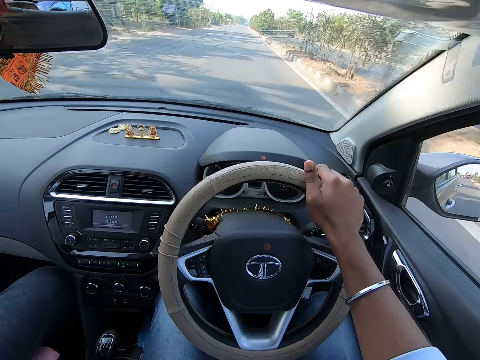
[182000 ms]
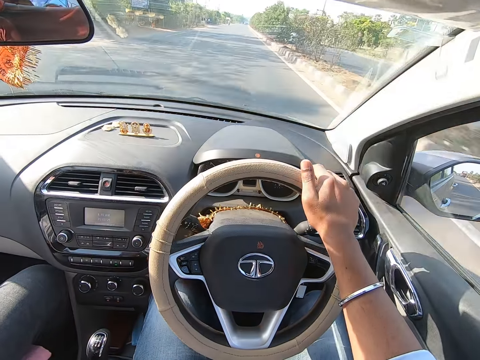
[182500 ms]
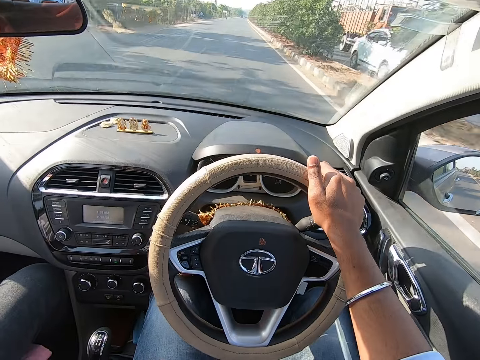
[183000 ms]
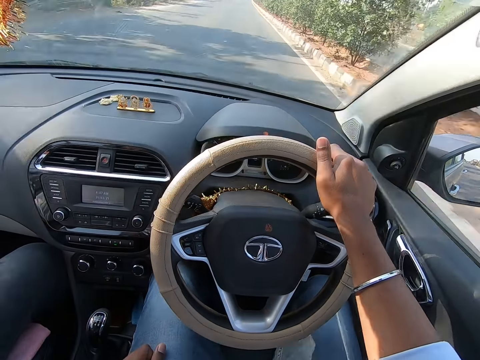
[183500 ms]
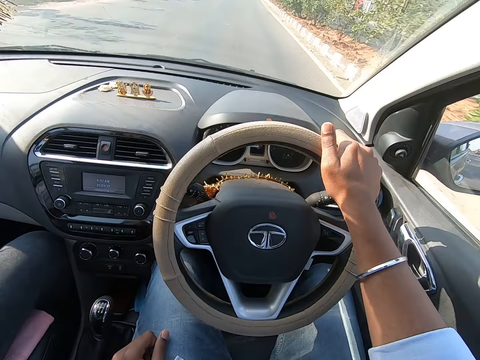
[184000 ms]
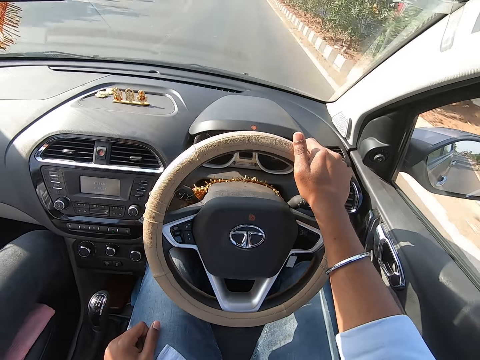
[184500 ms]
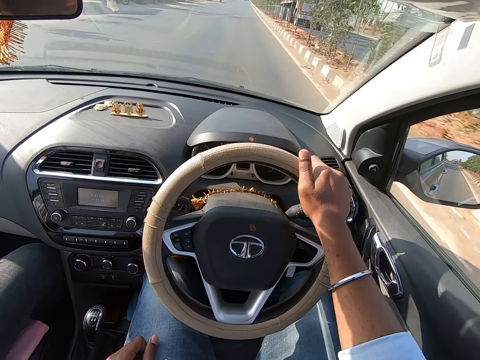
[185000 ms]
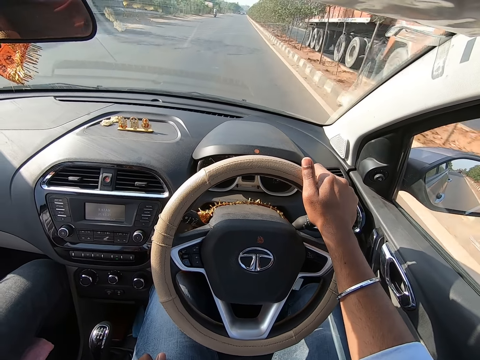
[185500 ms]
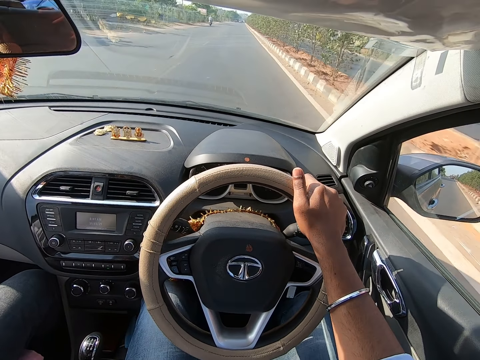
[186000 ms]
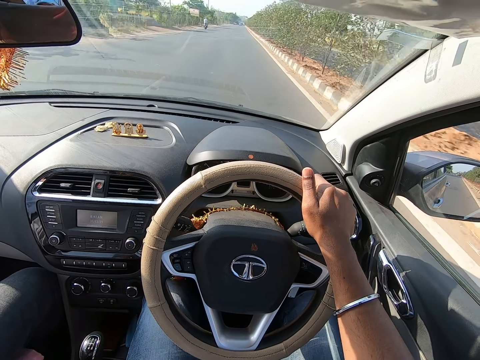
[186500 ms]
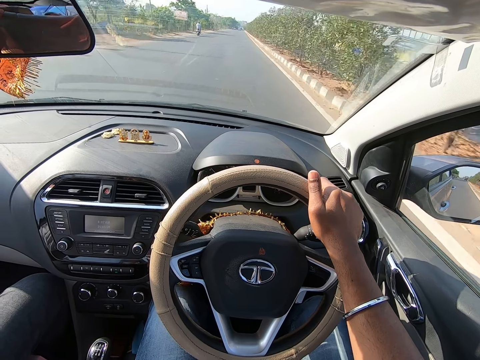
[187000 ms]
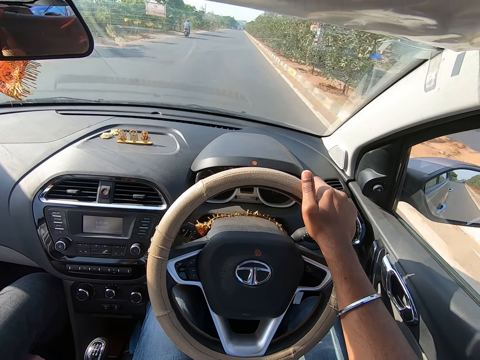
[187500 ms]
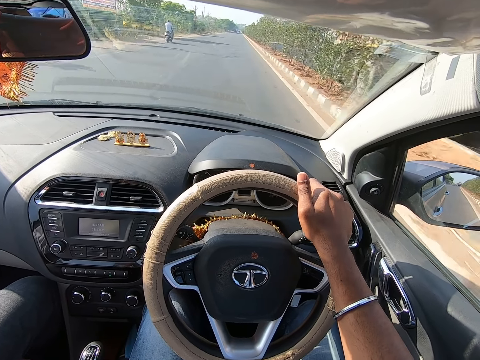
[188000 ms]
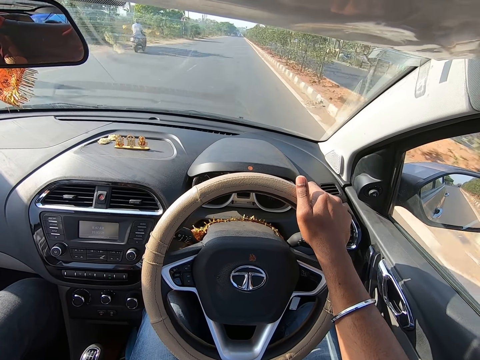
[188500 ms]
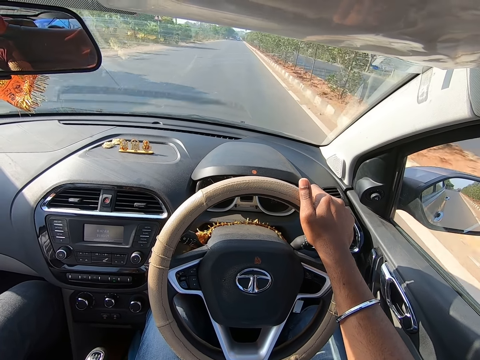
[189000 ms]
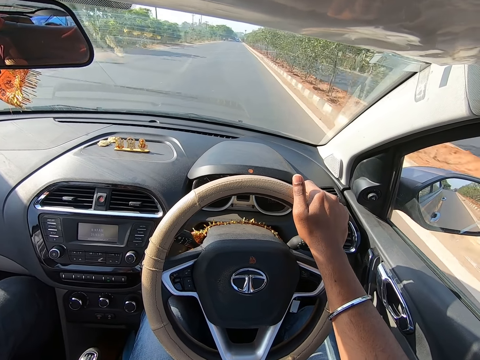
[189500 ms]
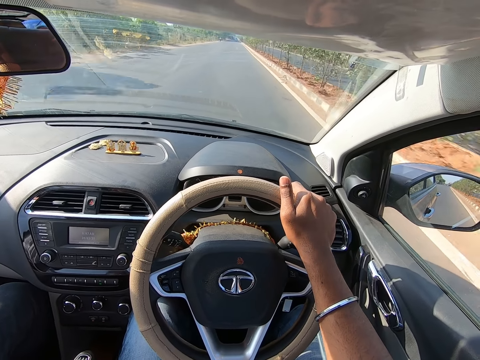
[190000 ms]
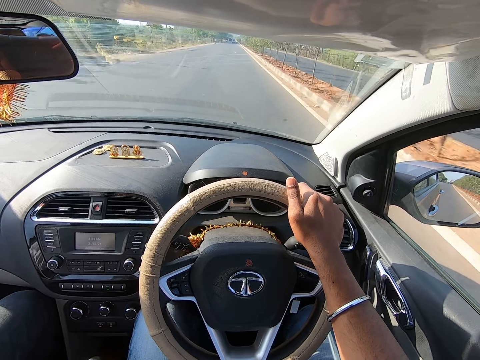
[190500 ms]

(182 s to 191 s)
The camera wearer turns the car steering. They speak with the man.

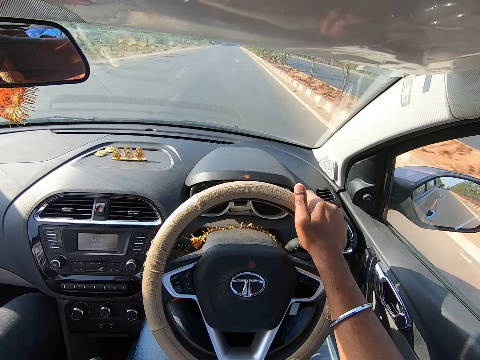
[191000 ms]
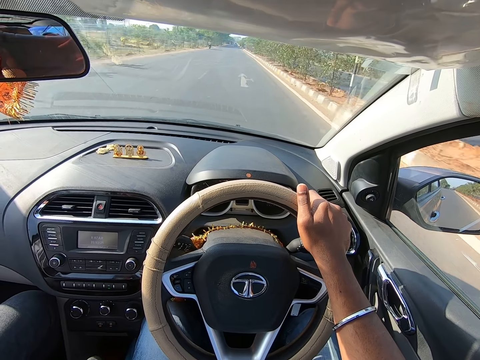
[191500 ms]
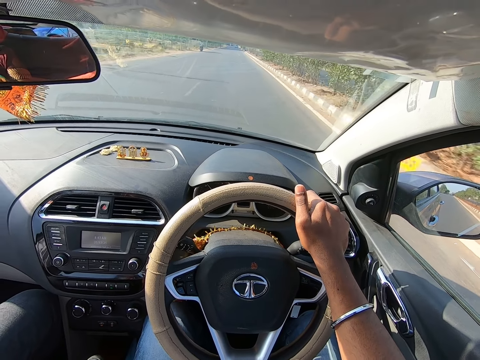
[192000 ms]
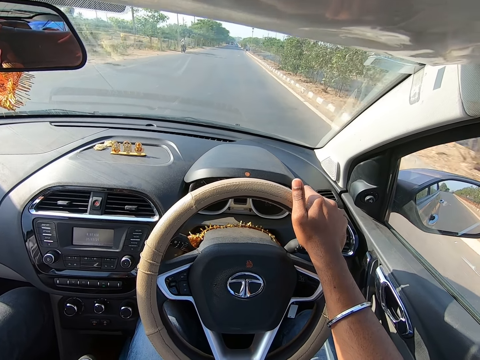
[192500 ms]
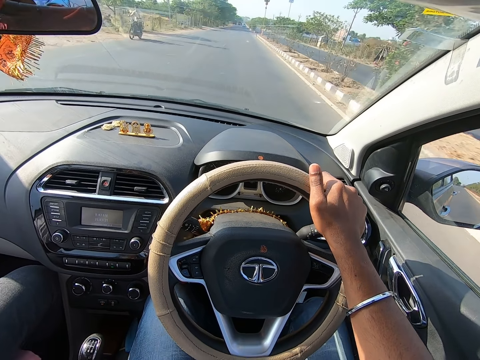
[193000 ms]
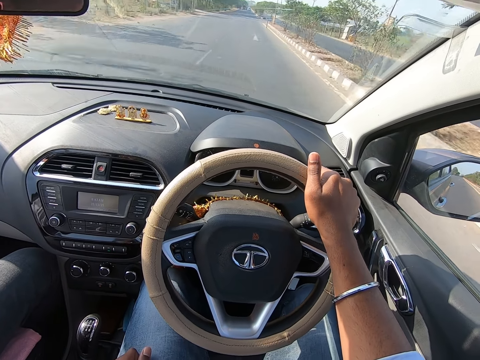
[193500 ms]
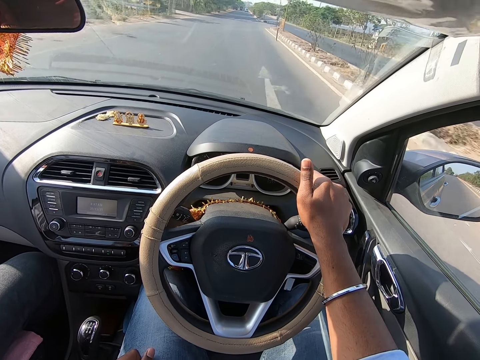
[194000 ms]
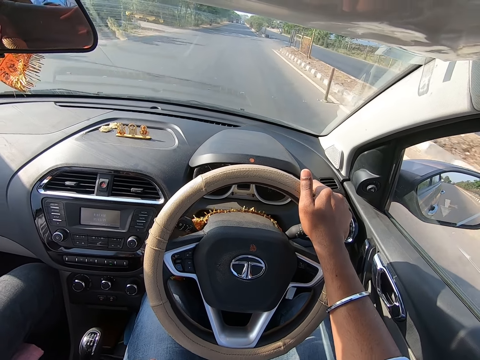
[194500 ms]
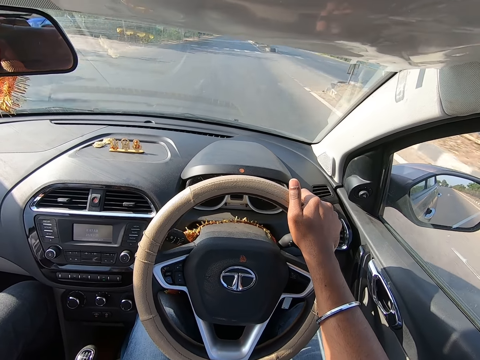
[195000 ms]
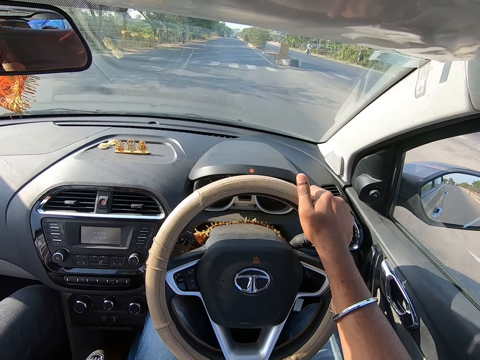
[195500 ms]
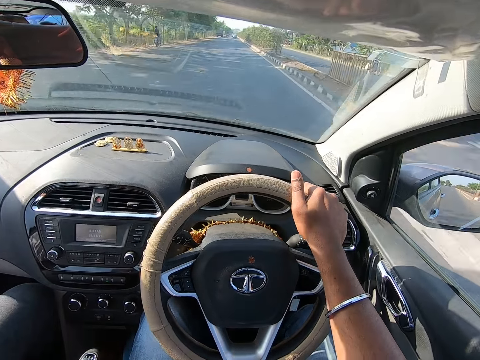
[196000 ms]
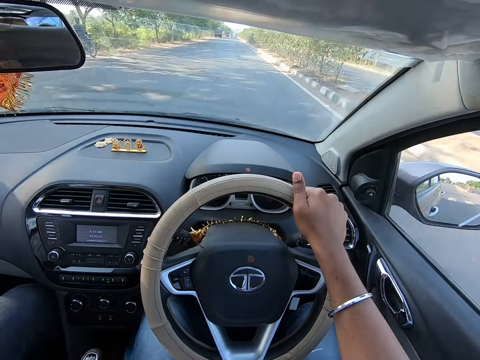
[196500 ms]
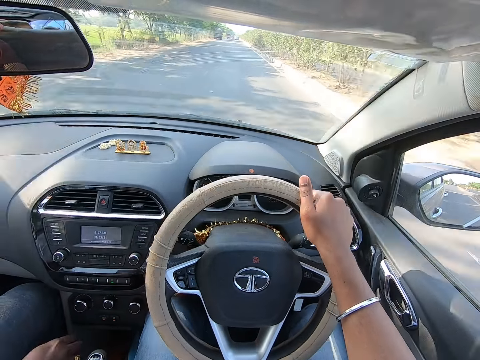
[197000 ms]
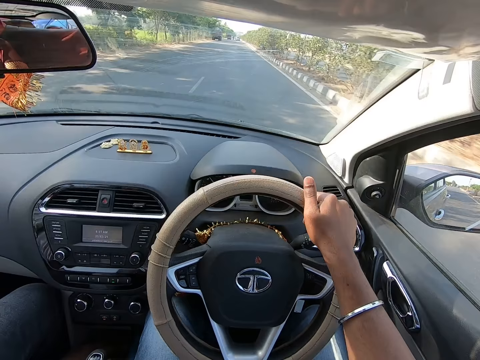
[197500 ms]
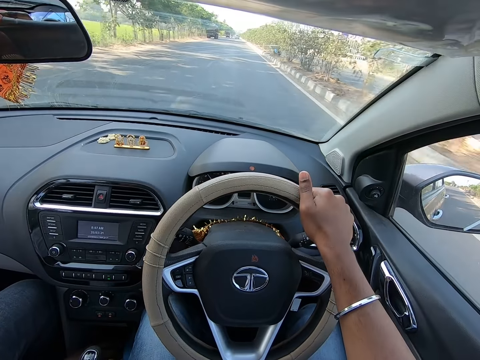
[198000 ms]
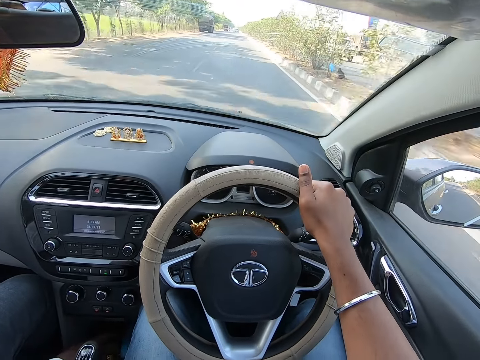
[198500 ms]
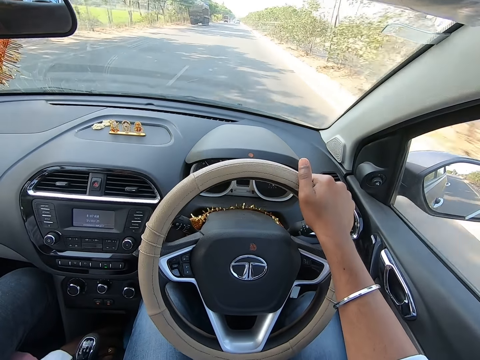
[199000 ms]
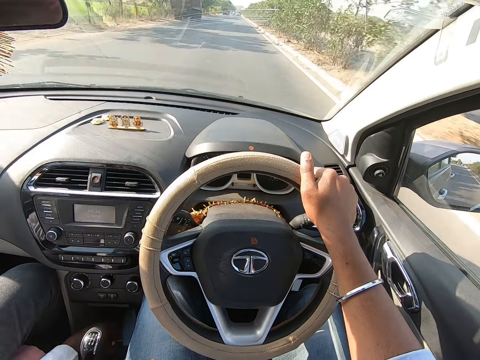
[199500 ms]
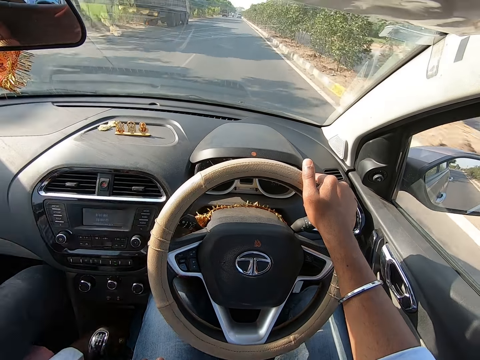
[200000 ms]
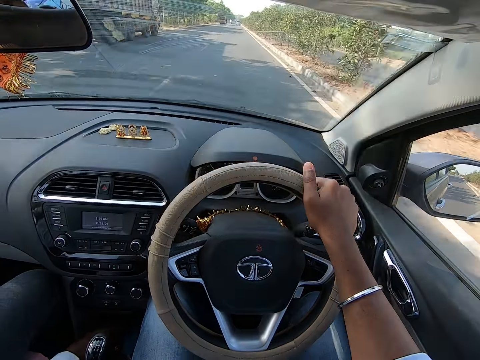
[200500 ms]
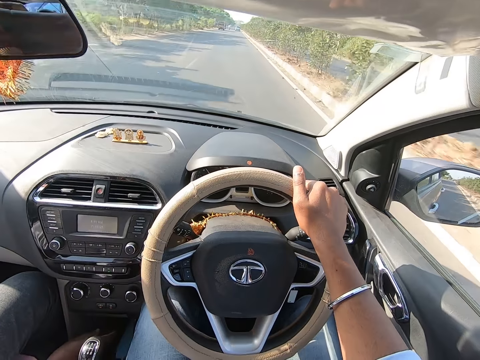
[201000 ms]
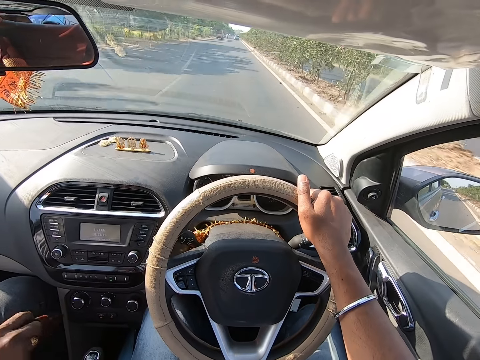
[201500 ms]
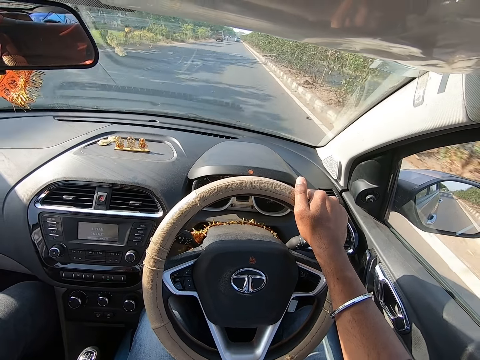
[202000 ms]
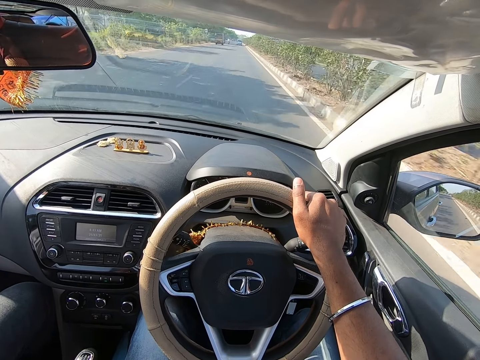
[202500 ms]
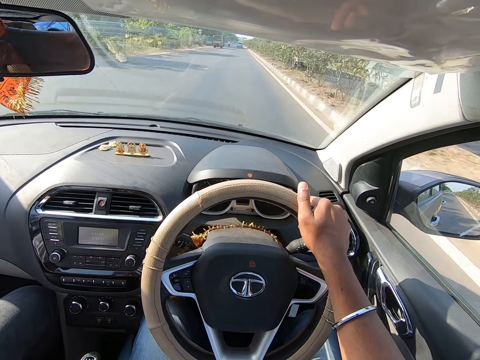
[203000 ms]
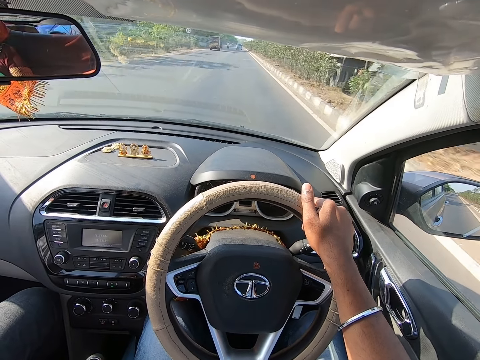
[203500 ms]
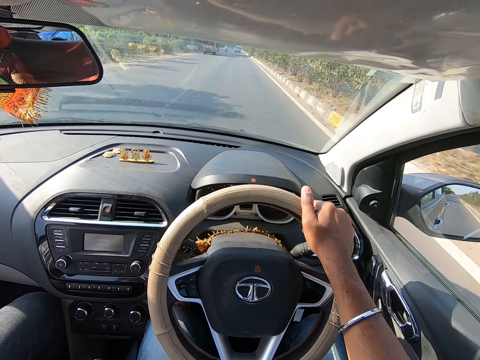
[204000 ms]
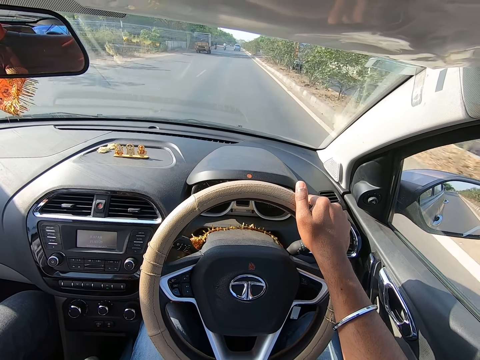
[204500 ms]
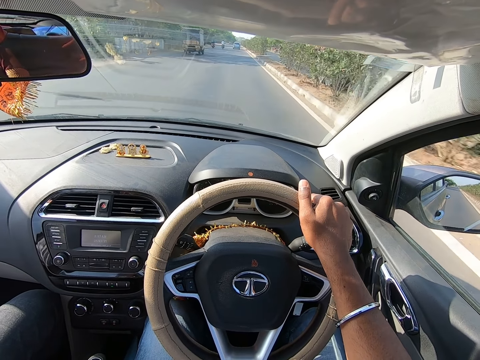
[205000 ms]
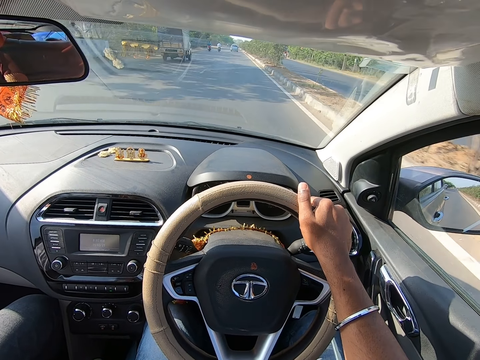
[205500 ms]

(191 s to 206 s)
The camera wearer turns the car steering. They speak with a man. They turn the car steering.

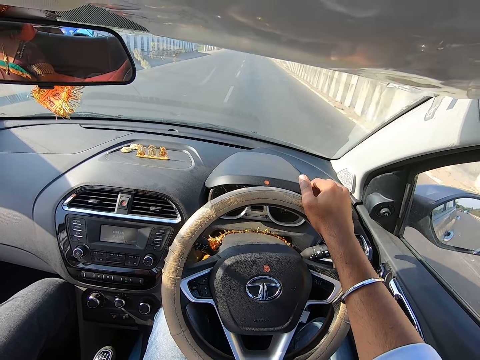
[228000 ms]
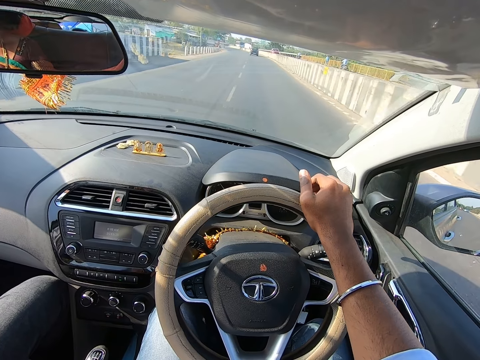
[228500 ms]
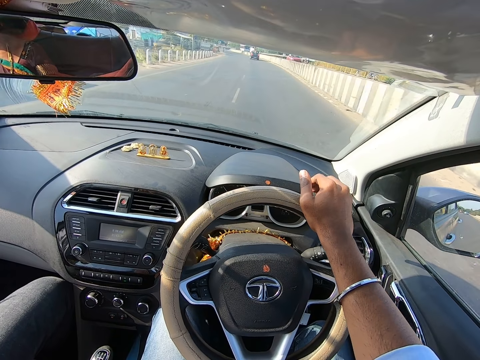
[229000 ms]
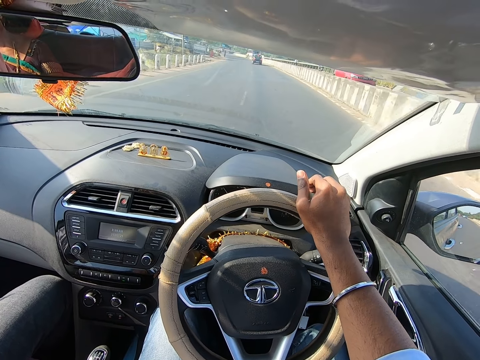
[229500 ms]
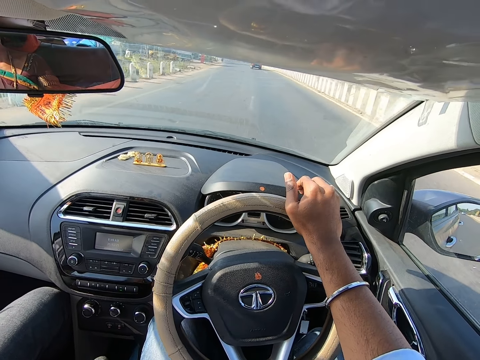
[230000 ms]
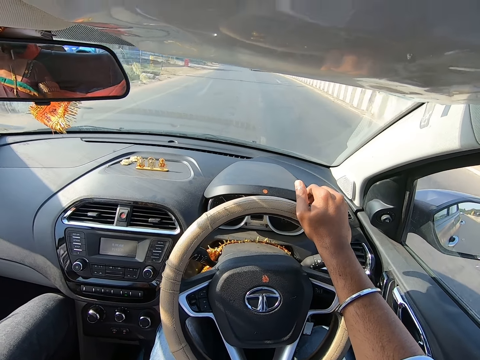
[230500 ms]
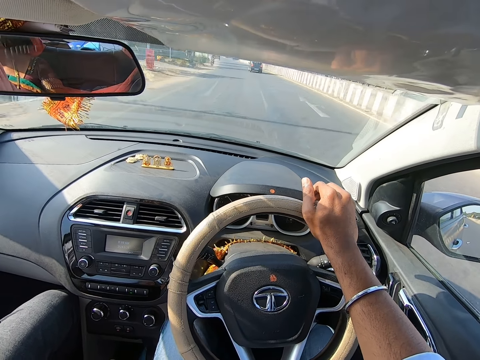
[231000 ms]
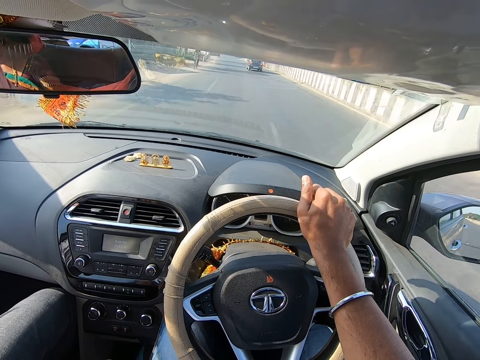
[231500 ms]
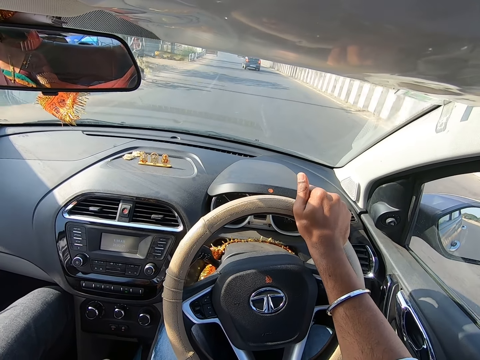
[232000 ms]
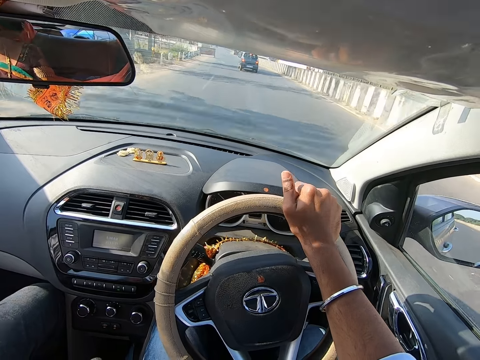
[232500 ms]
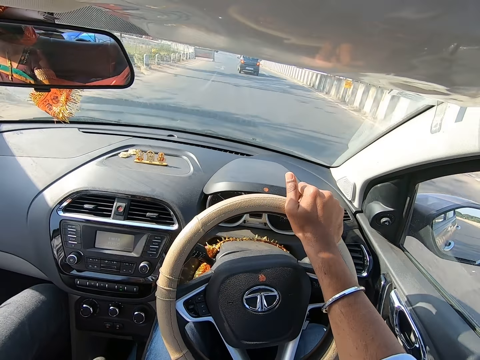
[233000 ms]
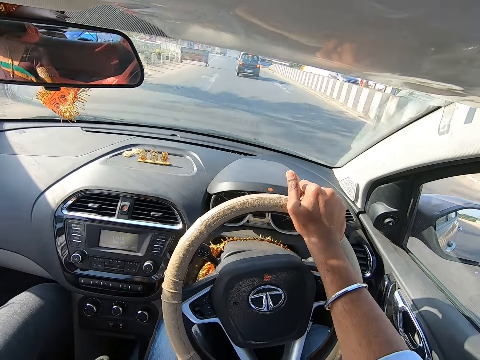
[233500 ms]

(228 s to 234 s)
The camera wearer converses with the man.
